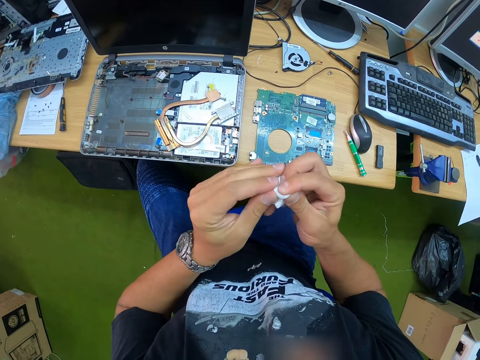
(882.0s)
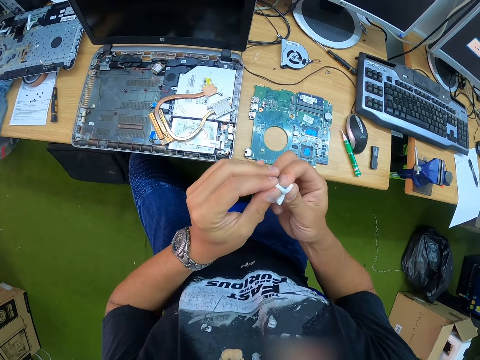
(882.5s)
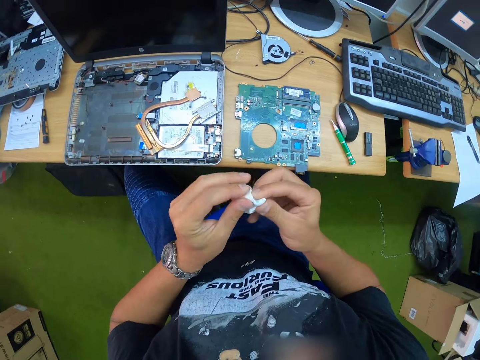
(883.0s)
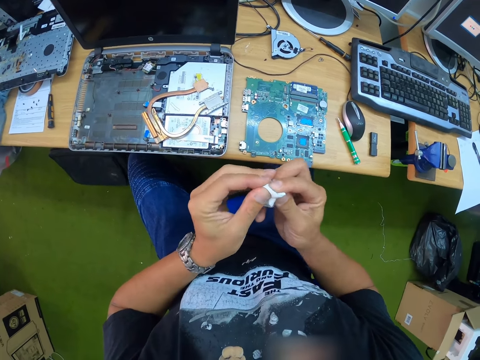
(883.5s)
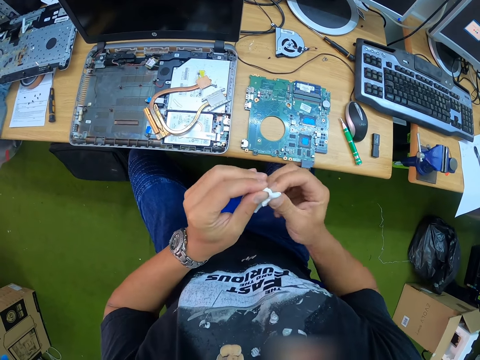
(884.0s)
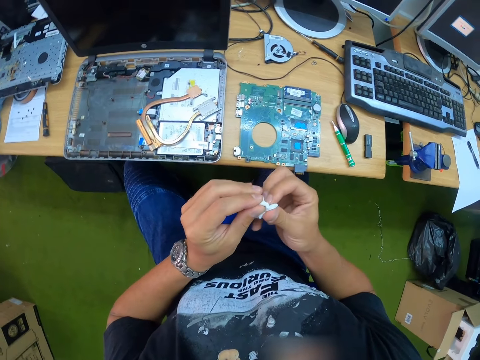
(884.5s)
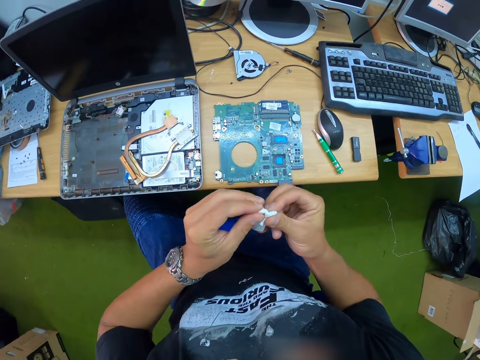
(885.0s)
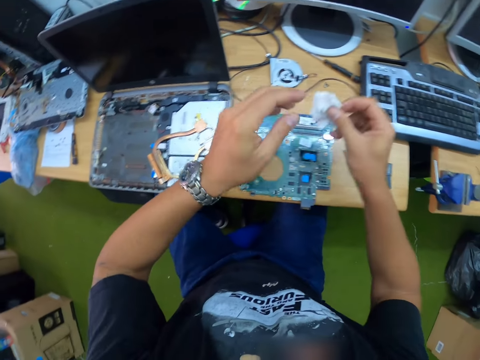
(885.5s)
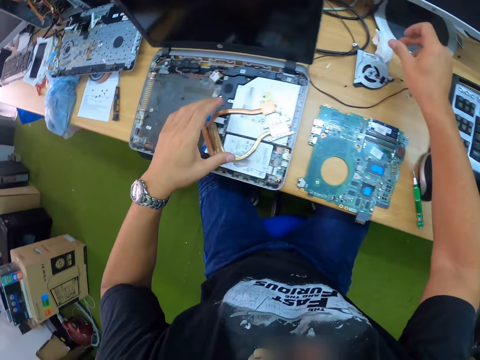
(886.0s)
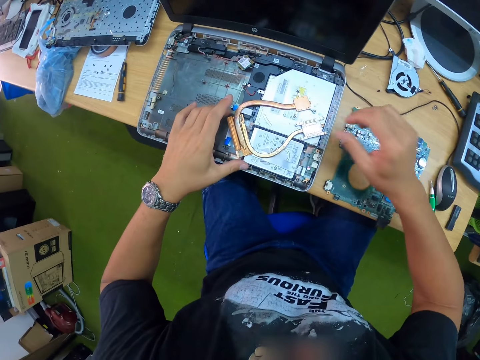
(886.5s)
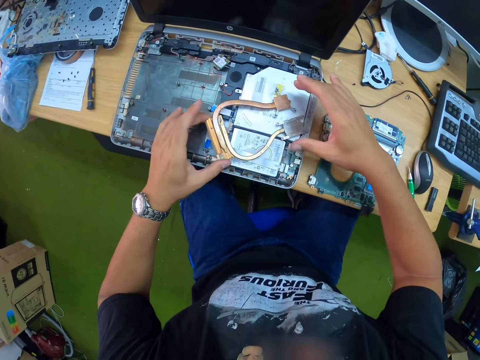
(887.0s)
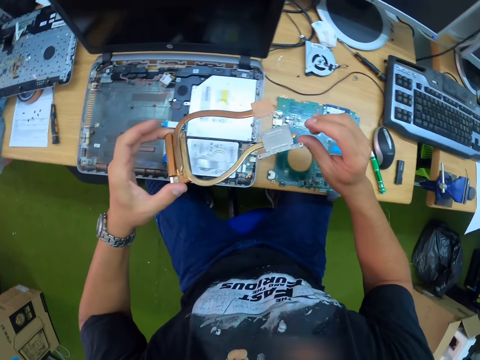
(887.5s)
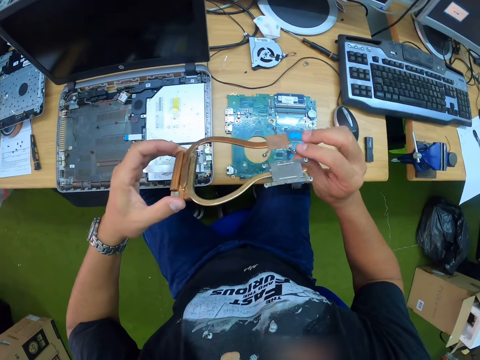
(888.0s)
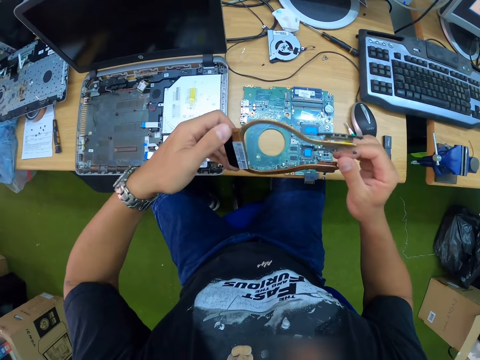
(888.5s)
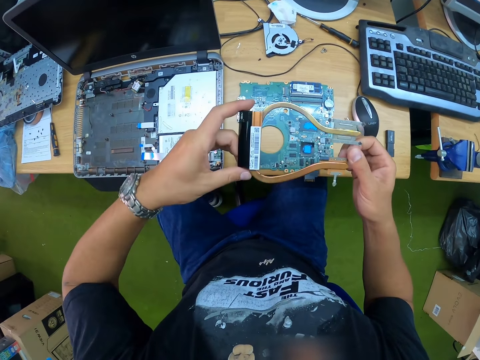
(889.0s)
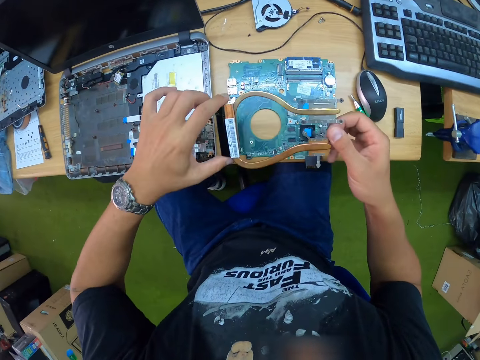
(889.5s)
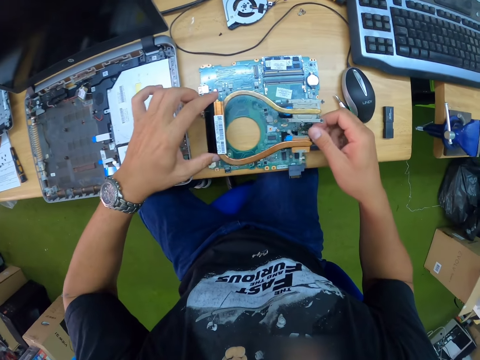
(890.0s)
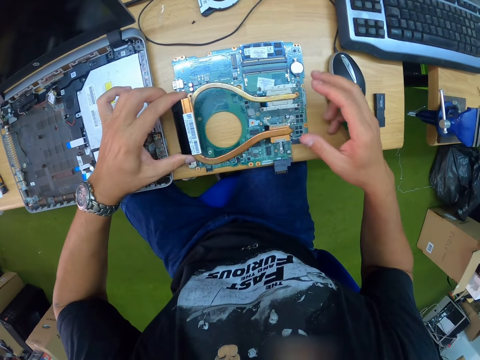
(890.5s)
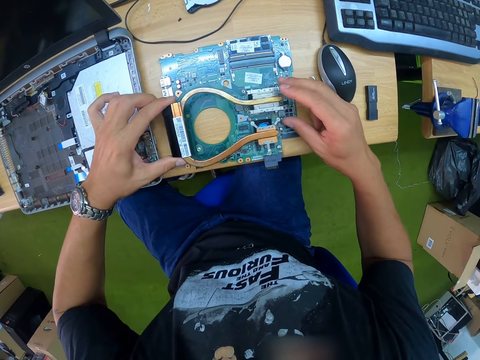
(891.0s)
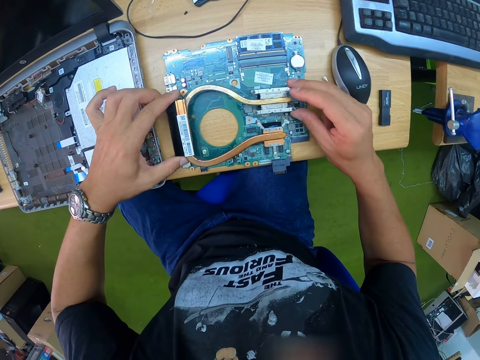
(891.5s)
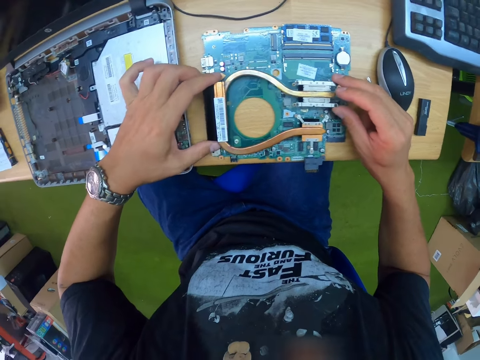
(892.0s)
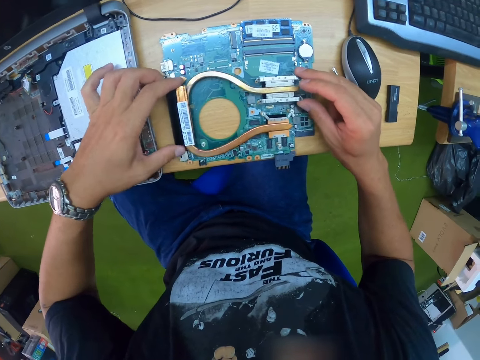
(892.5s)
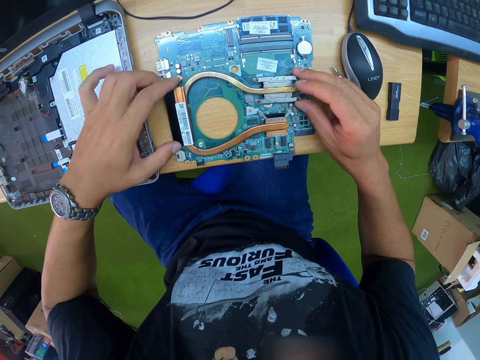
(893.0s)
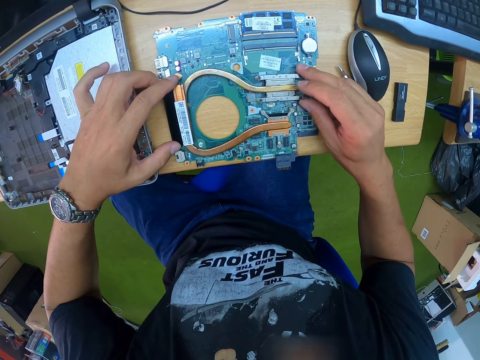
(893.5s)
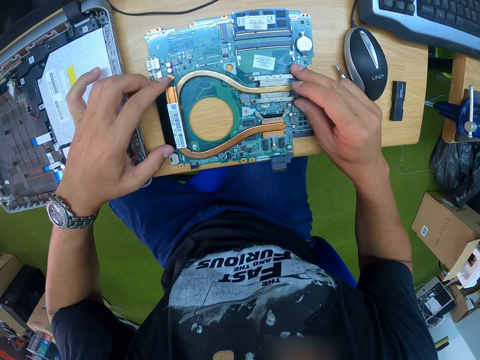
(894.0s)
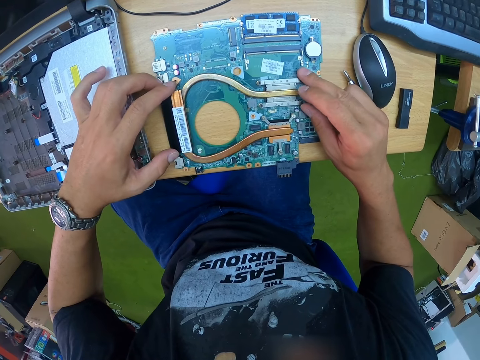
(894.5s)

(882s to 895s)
The camera wearer drops the tissue paper on the desk with his right hand. He picks up a cooling fan holder or CPU fan from a laptop with his left hand. He checks the CPU fan. He fixes the CPU fan on the motherboard. He places the cooling fan holder on the motherboard with both hands.

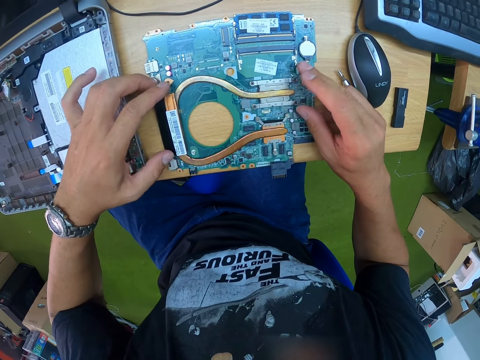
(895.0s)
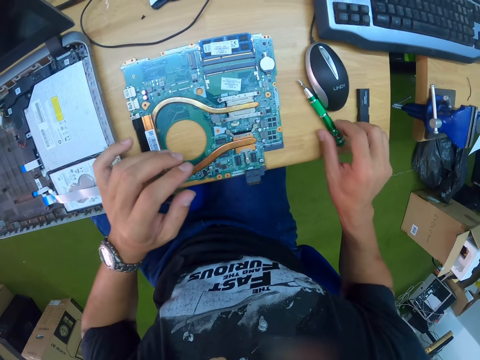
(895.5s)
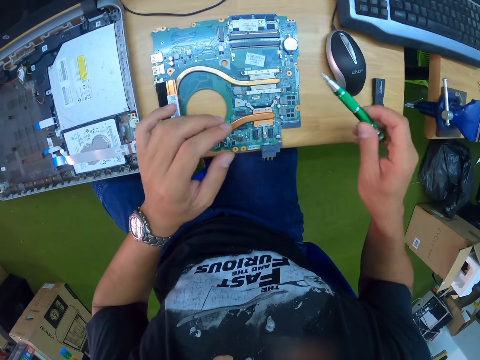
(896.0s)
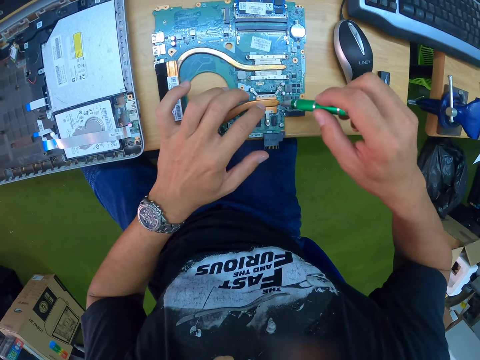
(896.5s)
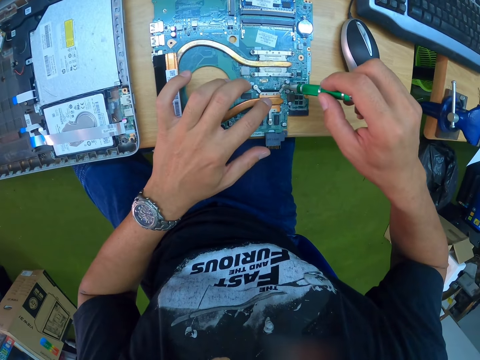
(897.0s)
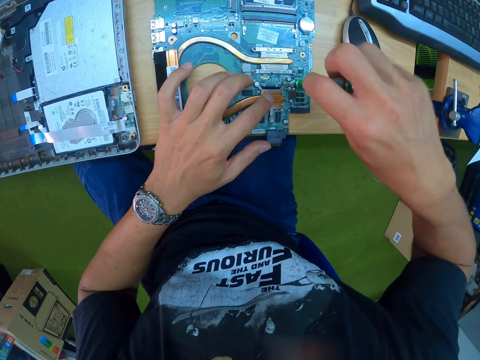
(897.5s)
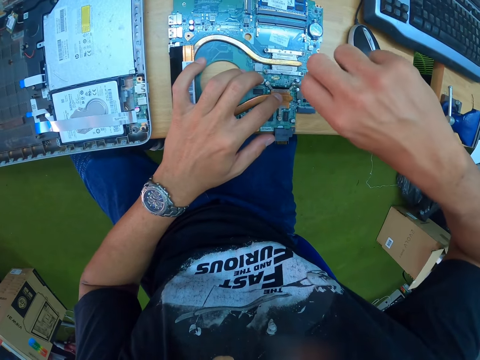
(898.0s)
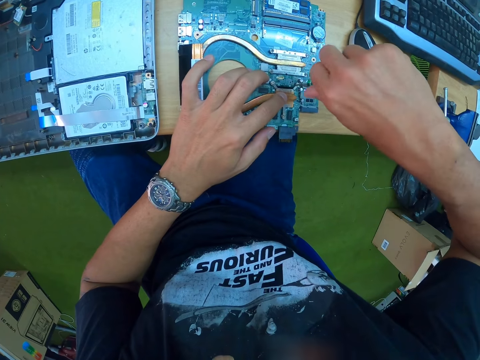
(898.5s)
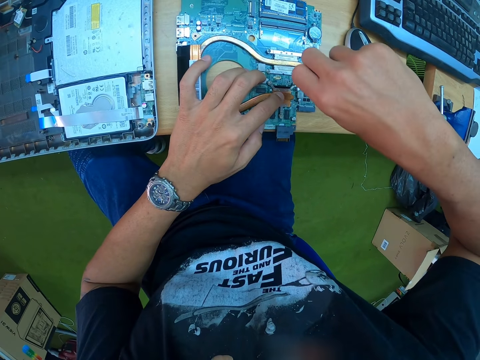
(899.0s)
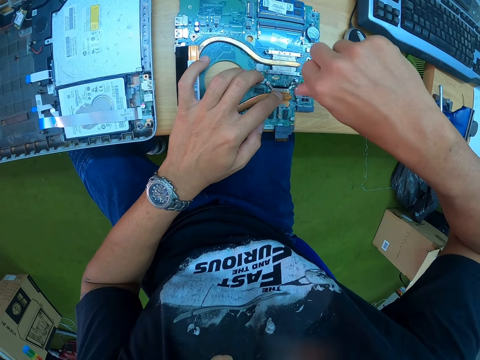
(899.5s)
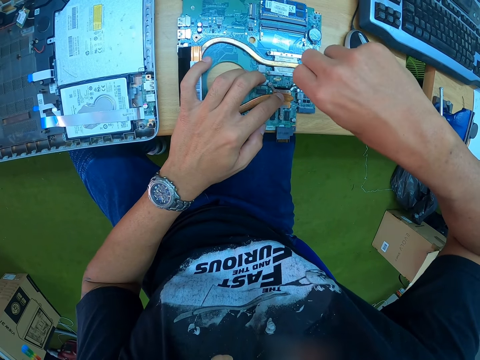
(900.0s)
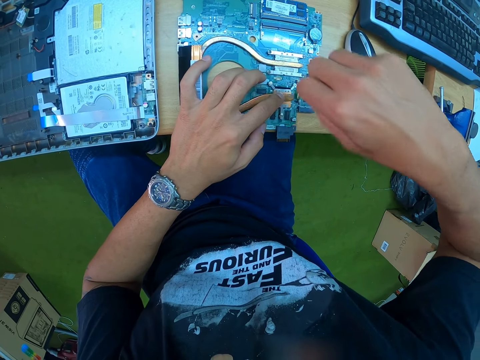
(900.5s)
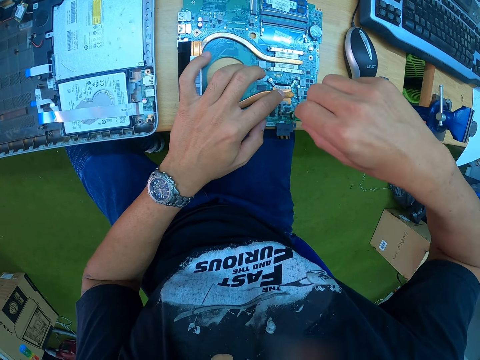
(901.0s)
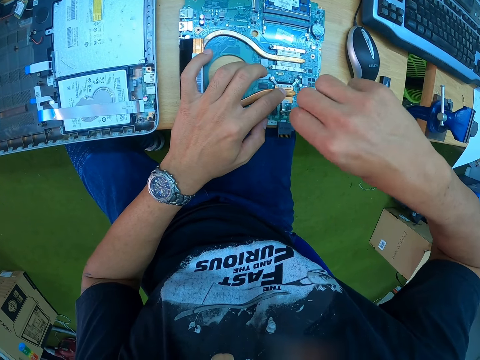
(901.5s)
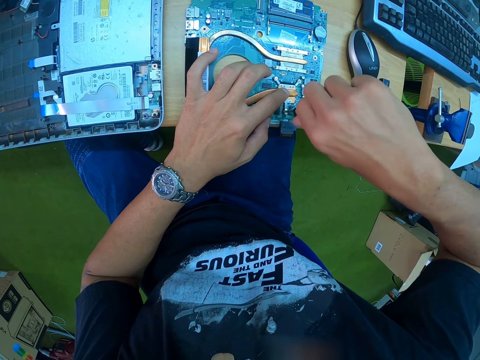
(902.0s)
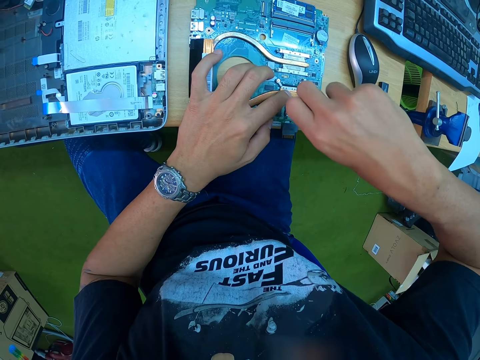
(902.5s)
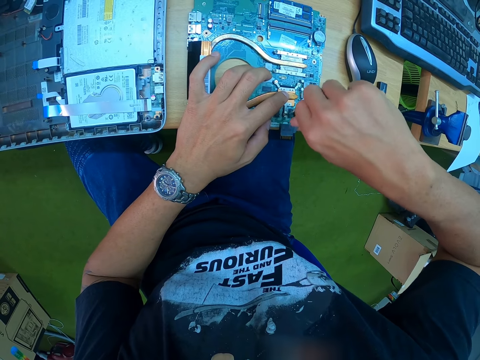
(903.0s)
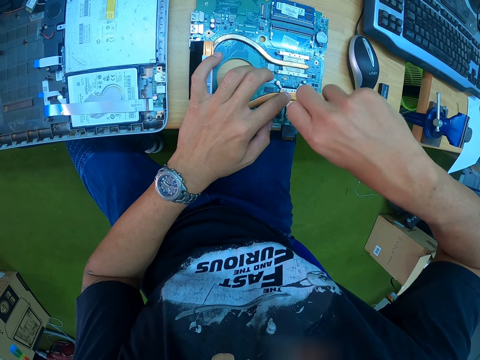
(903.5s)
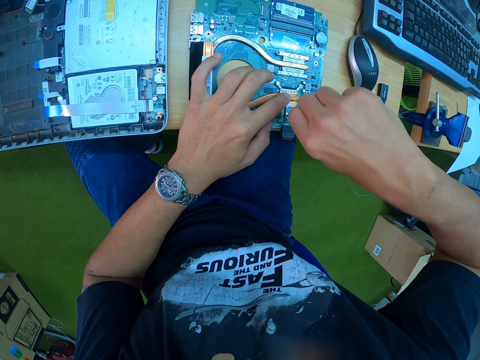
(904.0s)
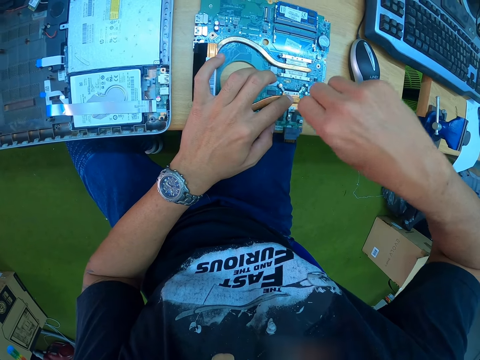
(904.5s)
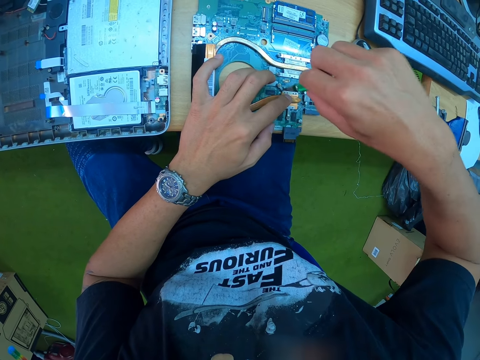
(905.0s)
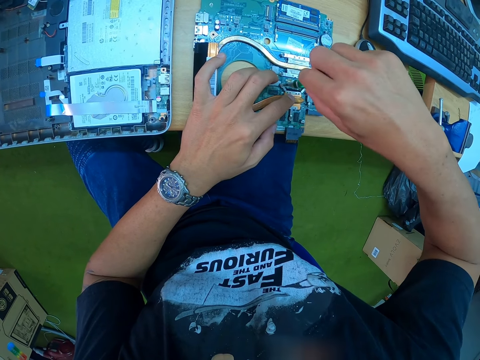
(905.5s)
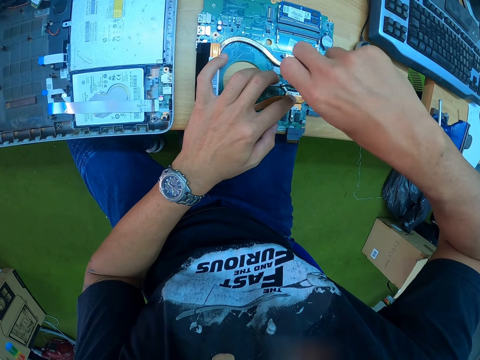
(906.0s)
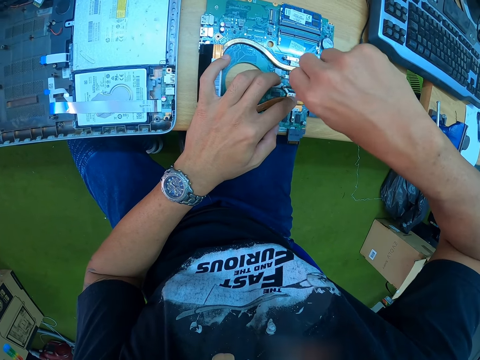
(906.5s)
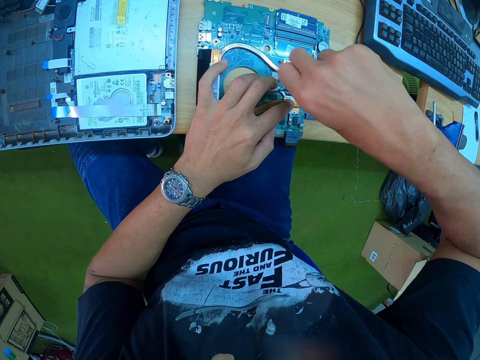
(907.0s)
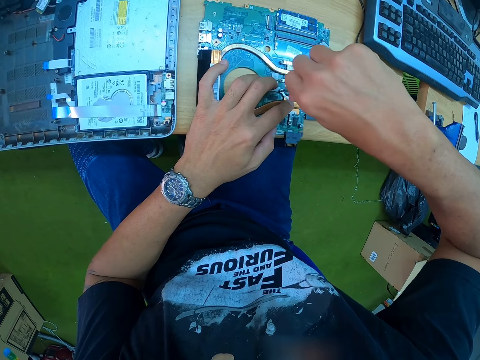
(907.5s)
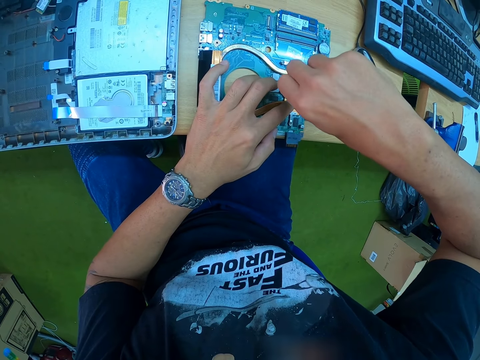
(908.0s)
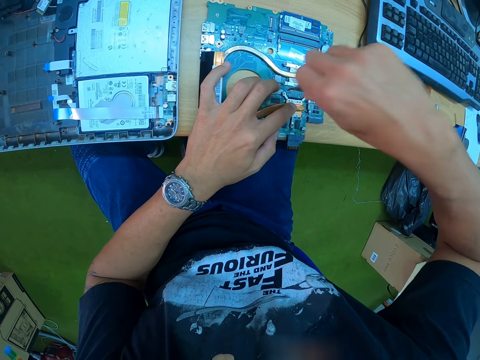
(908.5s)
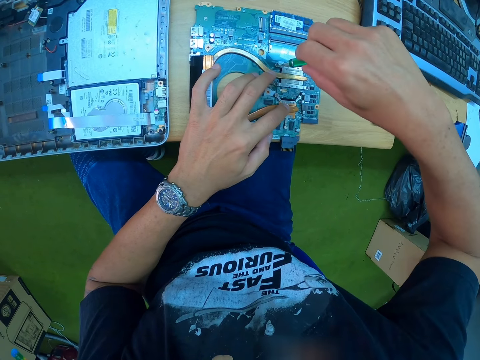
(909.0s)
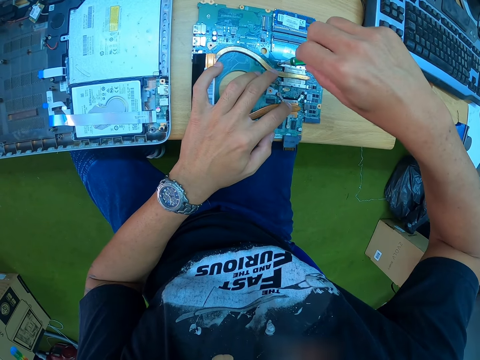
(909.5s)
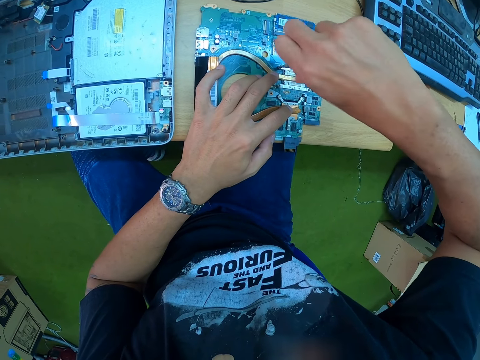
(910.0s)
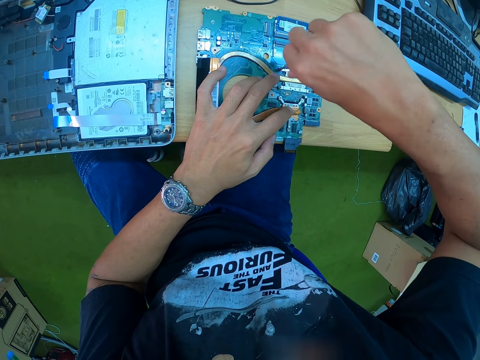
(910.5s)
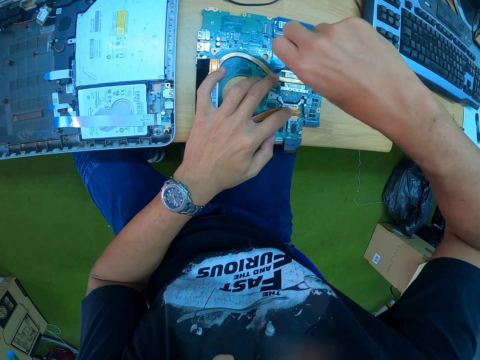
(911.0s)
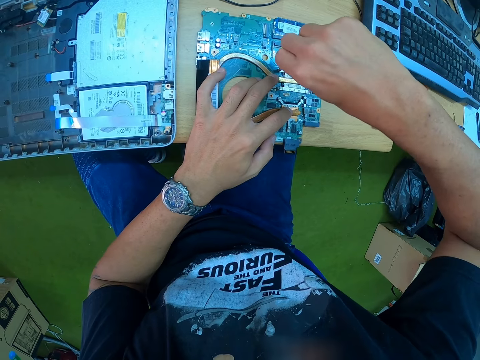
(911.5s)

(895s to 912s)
The camera wearer picks up a screwdriver on the desk with his right hand. He fixes a screw on the motherboard with the screwdriver in his right hand. He fixes a screw on the motherboard repeatedly. He fixes a screw on the motherboard expansion slot with the screwdriver in his right hand.
